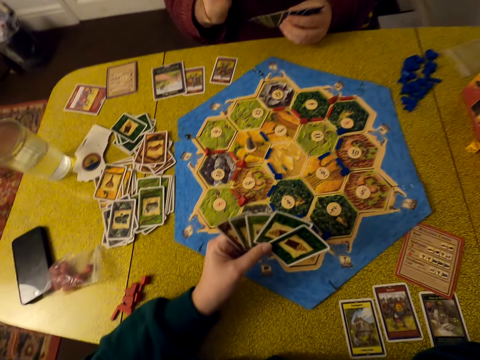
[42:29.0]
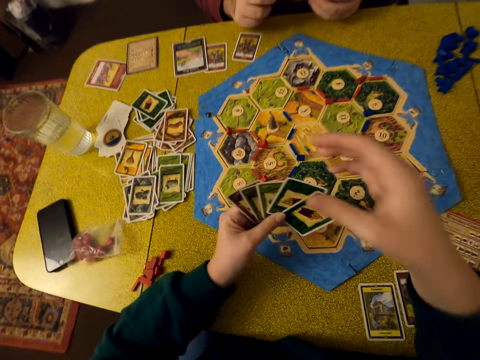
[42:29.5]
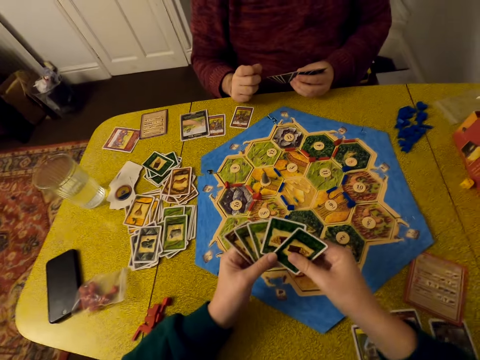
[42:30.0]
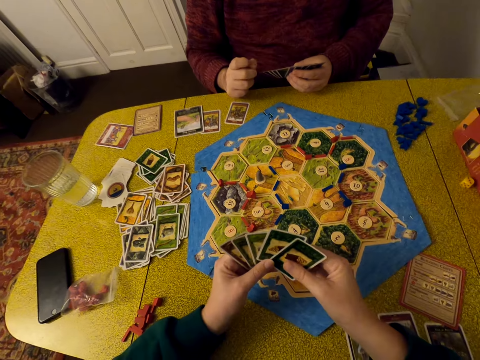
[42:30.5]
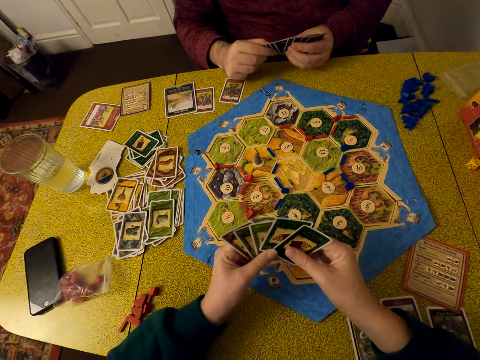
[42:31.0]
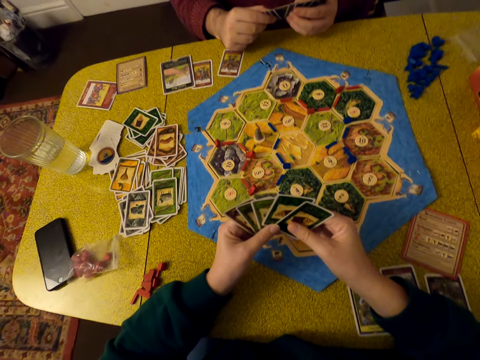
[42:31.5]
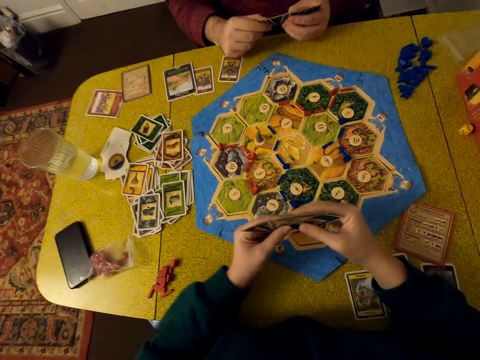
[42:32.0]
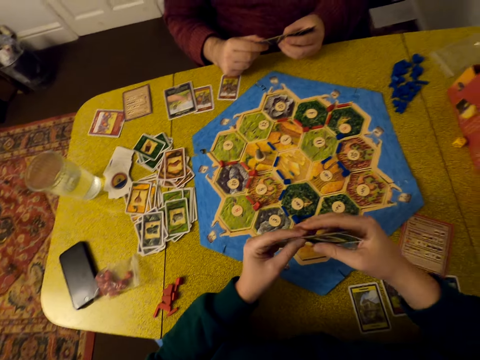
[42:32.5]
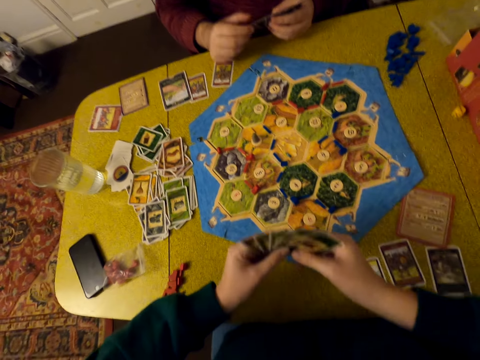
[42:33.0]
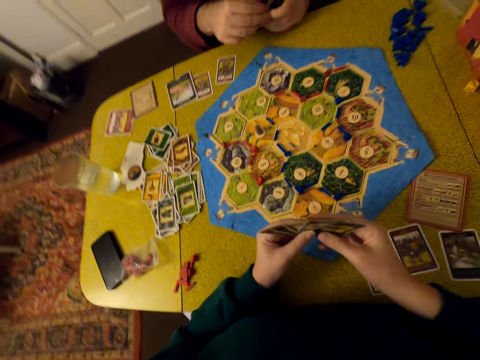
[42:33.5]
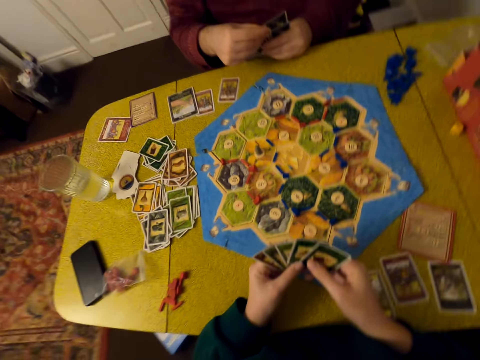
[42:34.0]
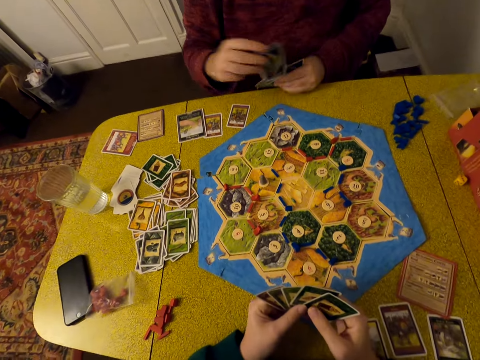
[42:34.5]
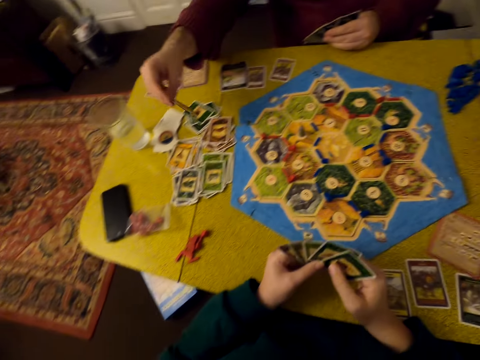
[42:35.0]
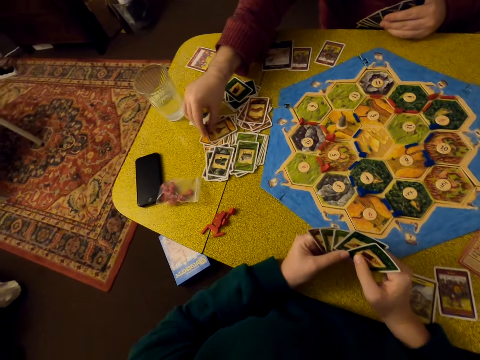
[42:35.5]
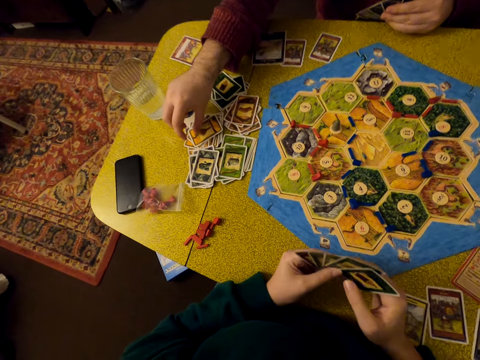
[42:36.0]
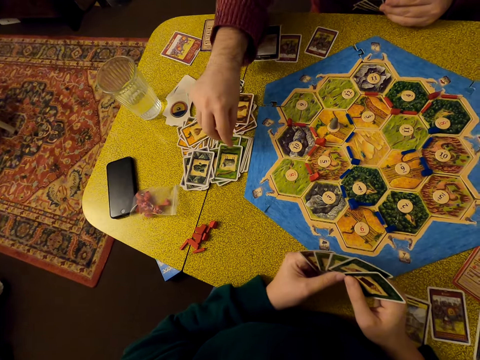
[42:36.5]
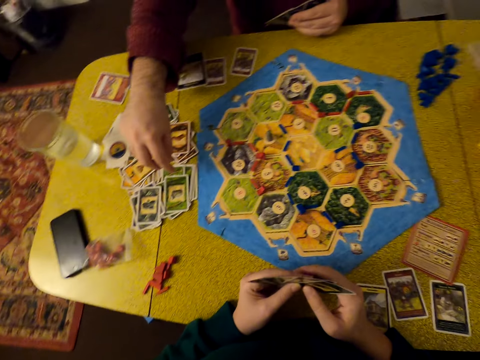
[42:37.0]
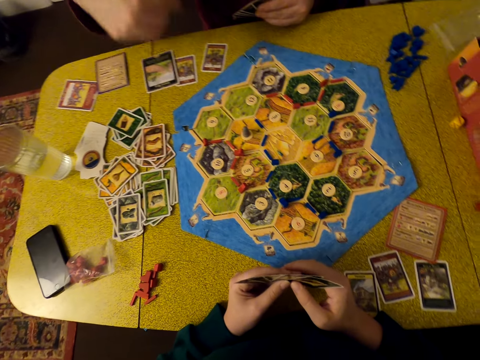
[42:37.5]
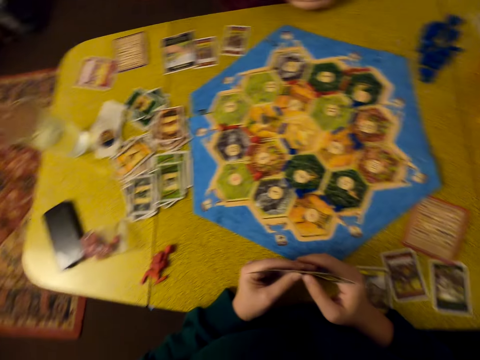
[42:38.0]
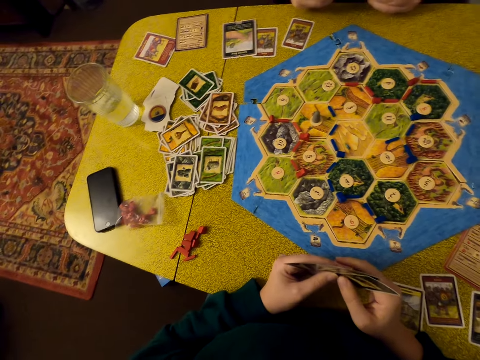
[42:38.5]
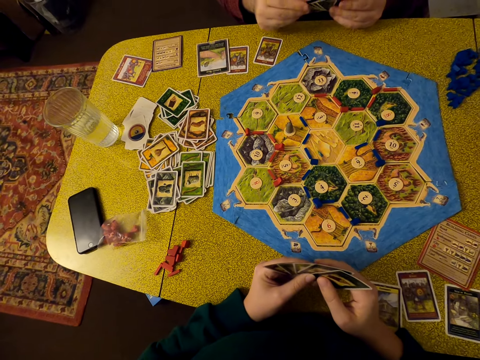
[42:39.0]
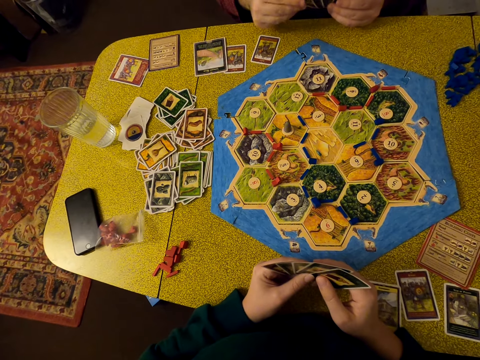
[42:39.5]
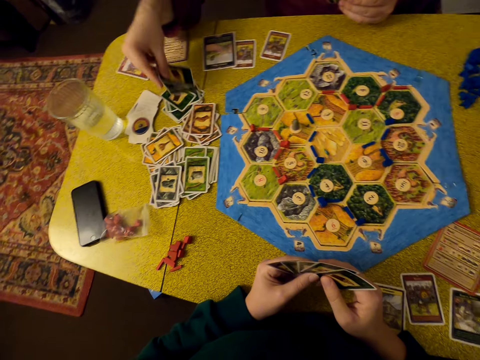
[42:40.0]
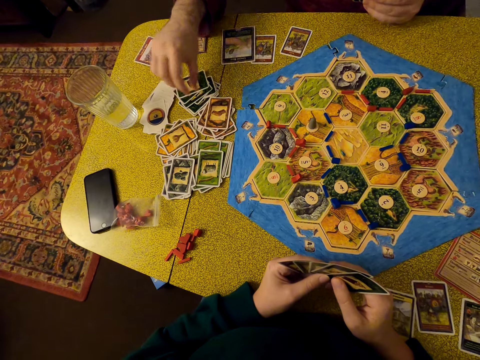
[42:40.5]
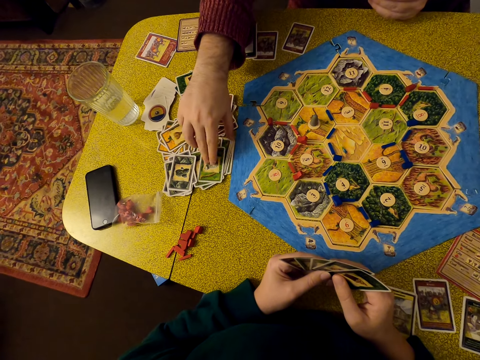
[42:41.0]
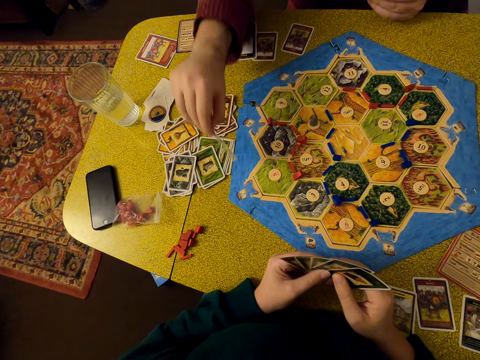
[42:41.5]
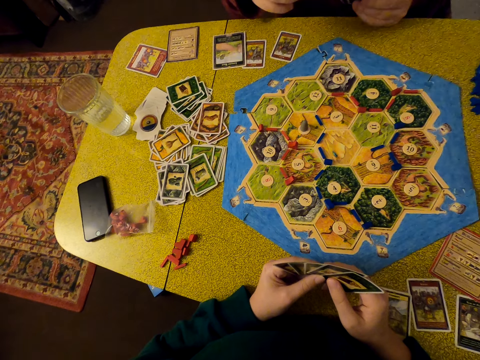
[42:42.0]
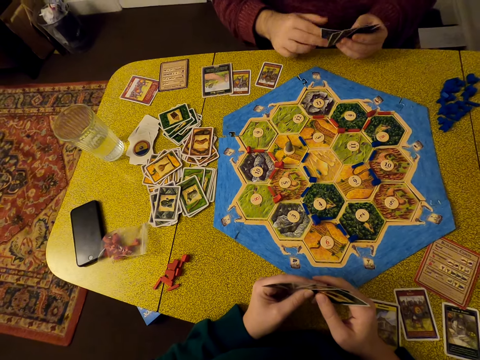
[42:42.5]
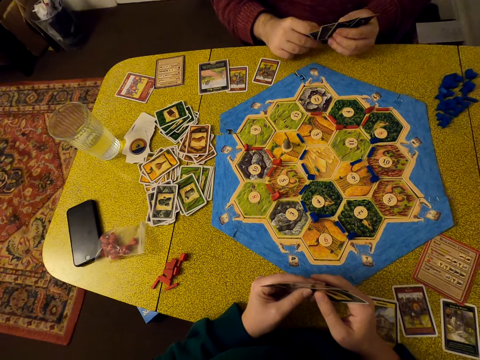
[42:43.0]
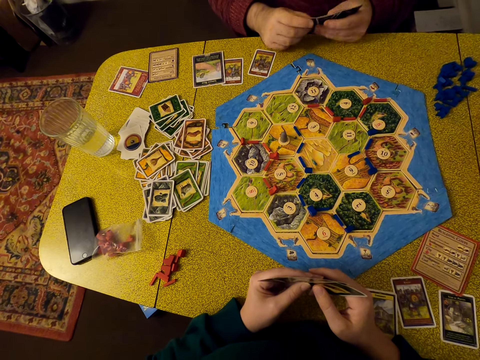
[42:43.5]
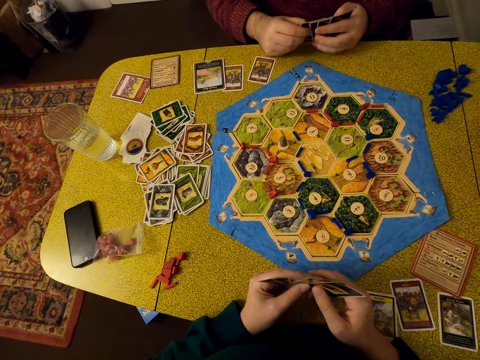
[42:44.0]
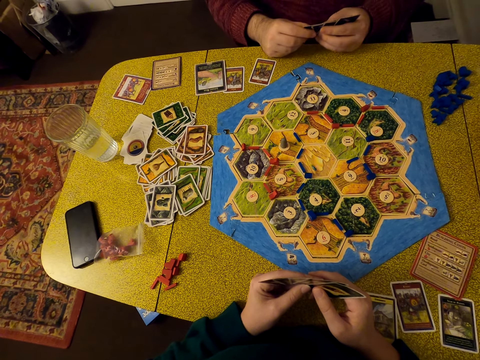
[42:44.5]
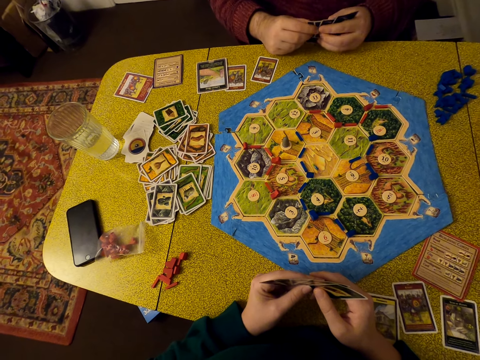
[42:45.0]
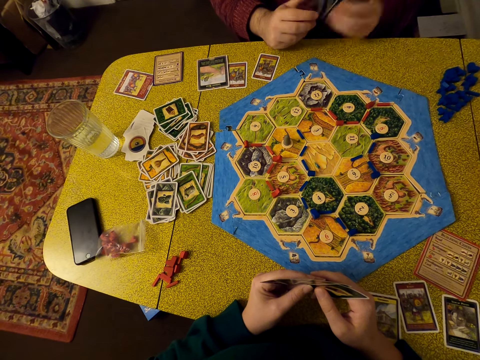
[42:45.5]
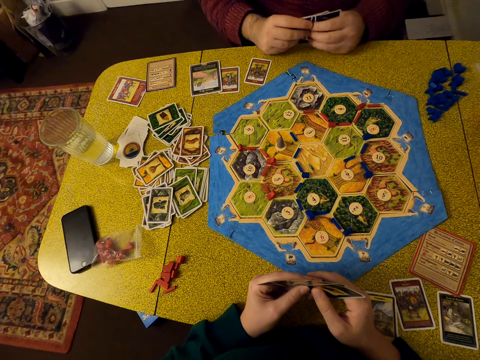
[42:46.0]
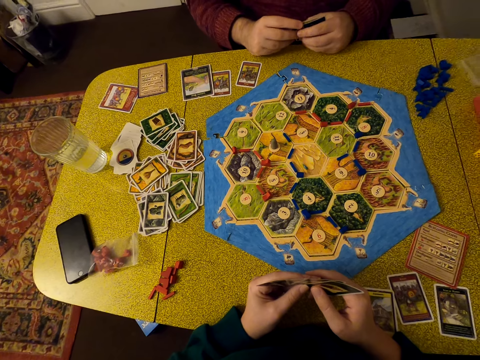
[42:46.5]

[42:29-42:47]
The camera wearer holds her cards with both hands. A man puts down cards. He drops another card. He picks cards. He shuffles the cards.

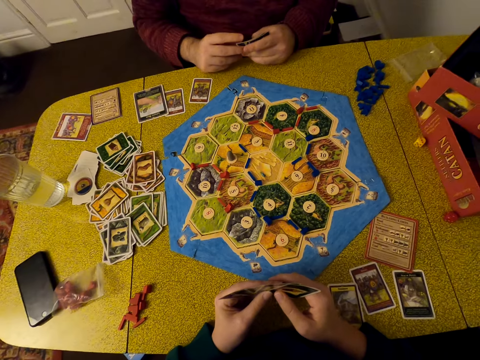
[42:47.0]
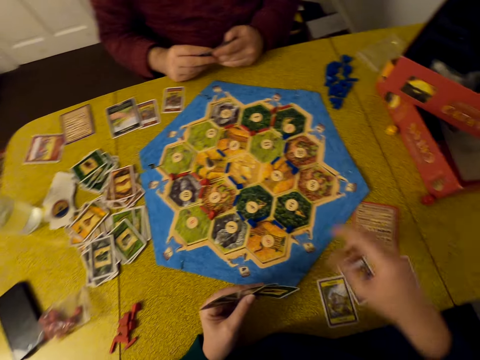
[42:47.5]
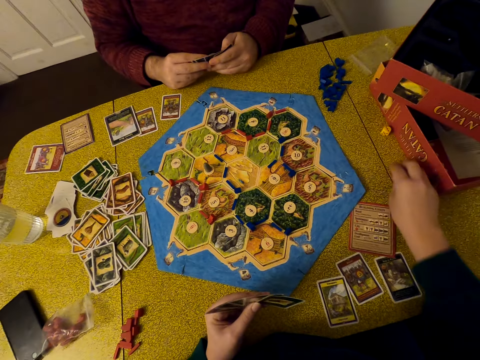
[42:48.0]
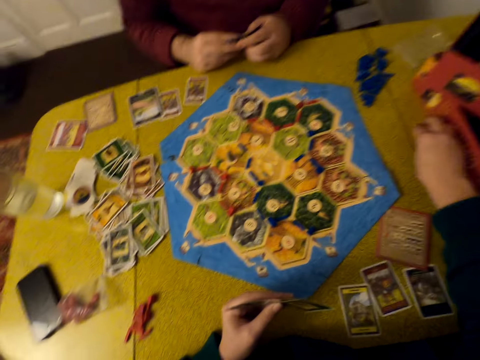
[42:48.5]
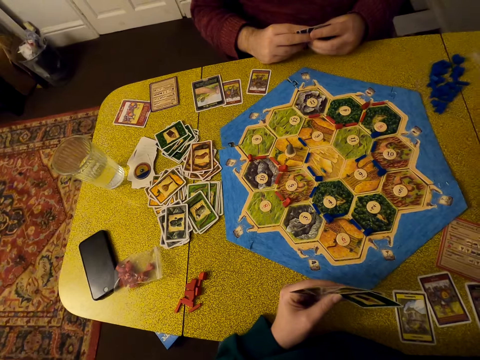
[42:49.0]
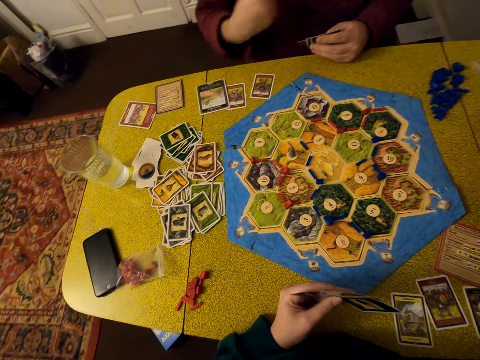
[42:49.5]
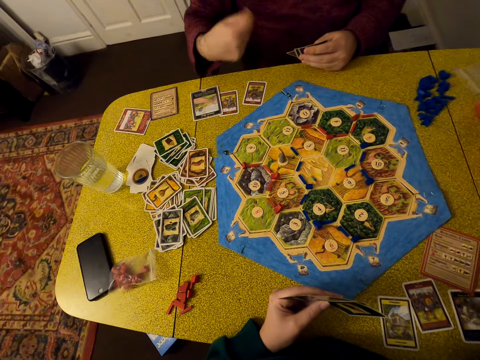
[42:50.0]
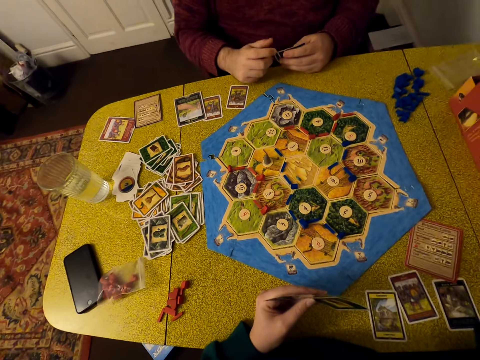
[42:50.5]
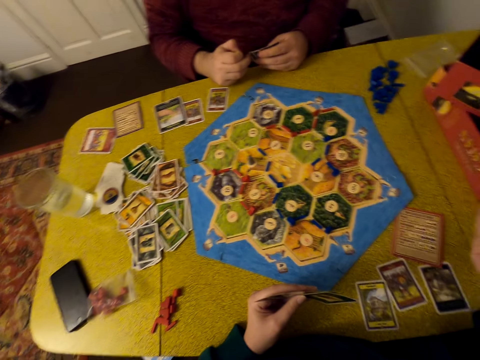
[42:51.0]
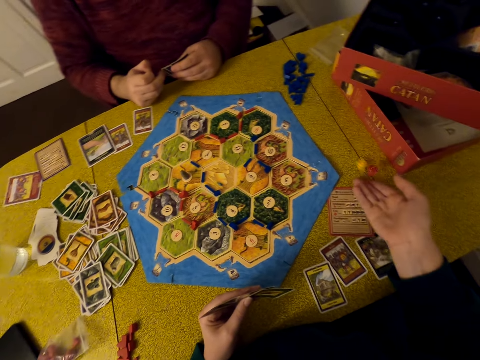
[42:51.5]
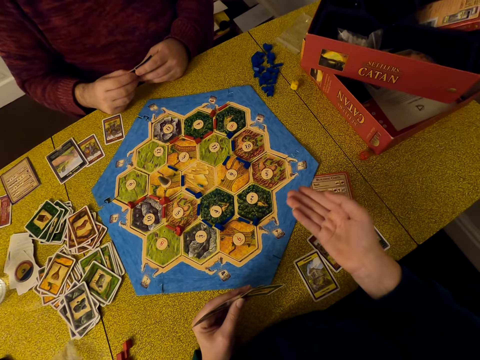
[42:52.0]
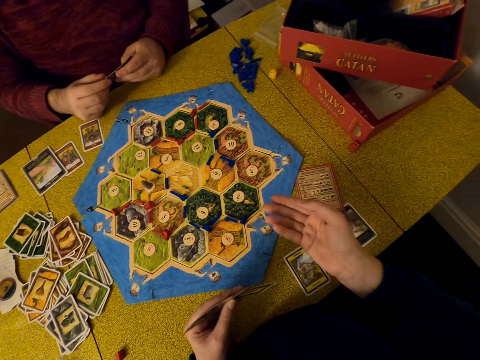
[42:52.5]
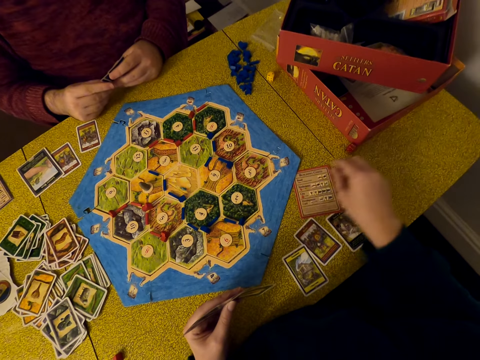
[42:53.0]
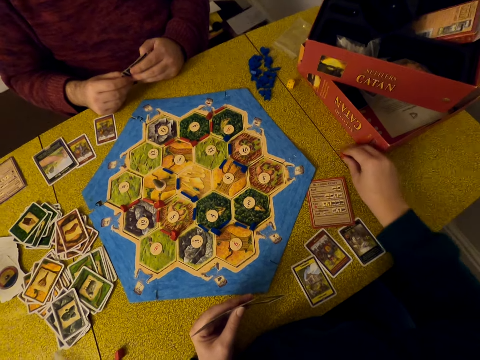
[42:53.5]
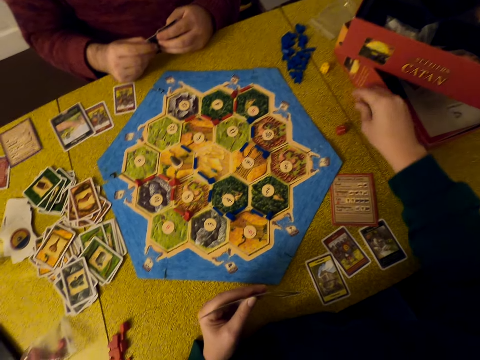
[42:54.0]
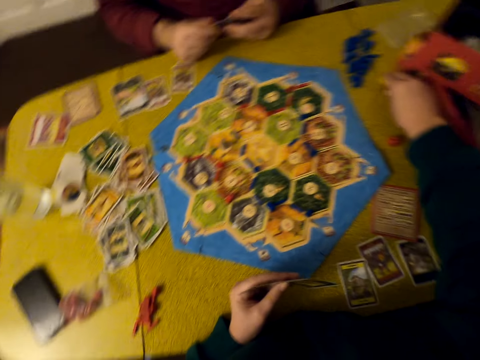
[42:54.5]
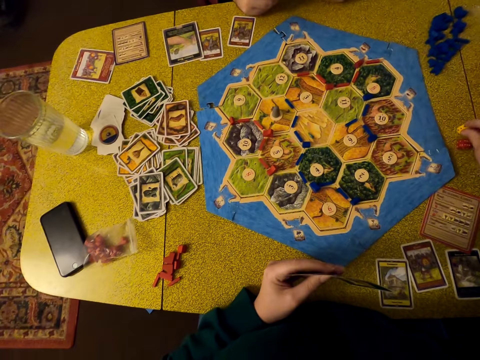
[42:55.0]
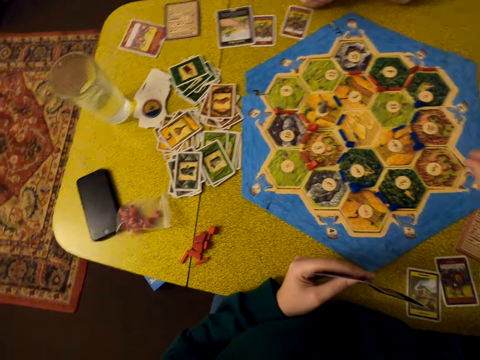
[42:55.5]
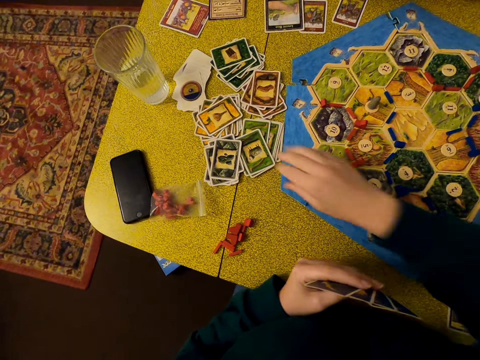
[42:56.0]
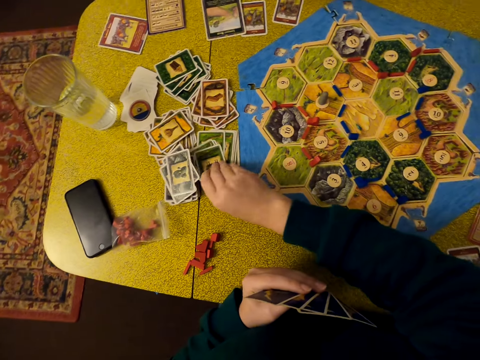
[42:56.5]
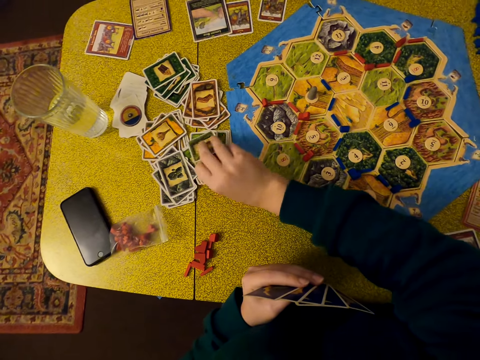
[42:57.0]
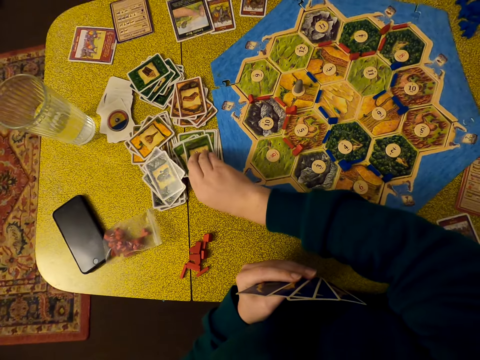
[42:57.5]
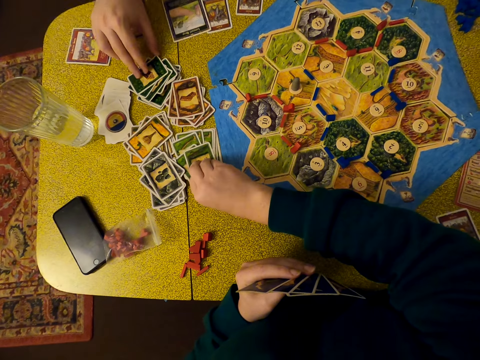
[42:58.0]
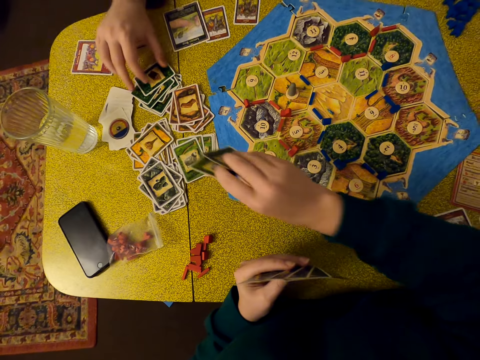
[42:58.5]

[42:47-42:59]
The camera wearer picks dice. A man shakes his hand. The camera wearer shakes the dice and drops the dice on a table. They move a dice on the table and move another dice on the table. They collect cards.
